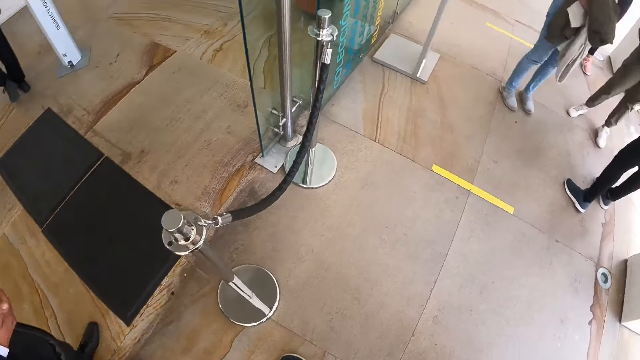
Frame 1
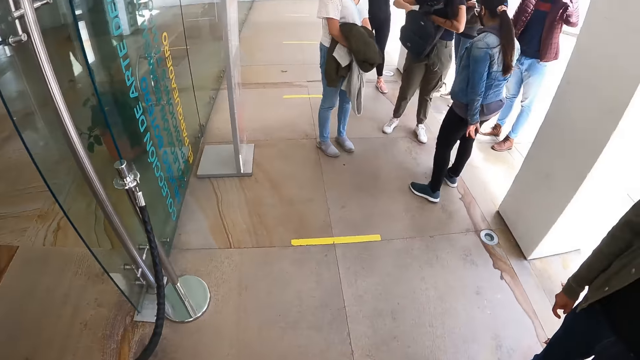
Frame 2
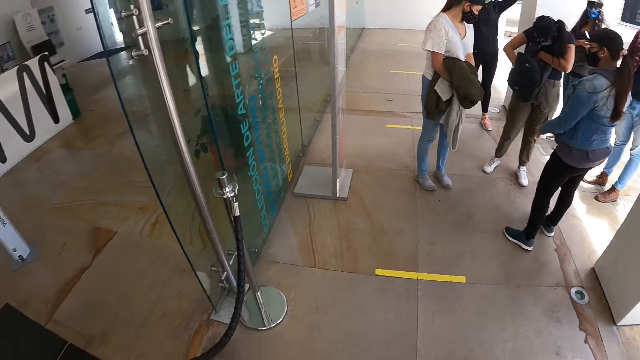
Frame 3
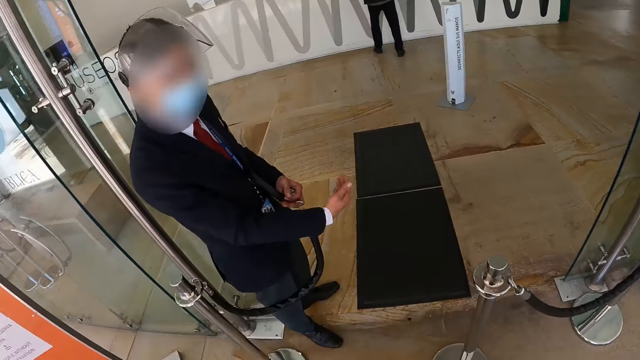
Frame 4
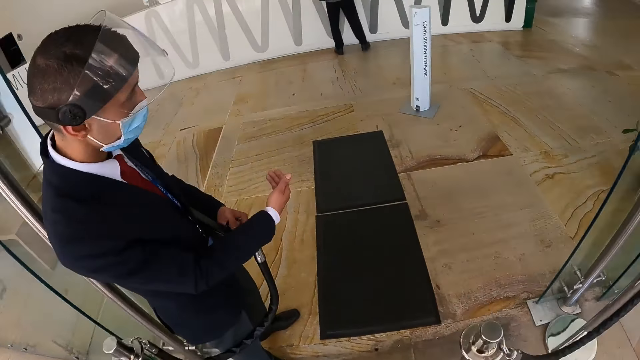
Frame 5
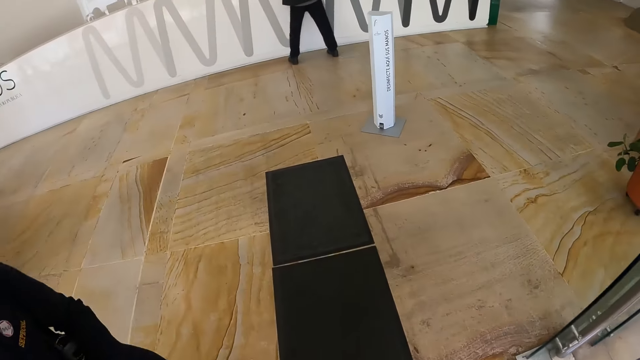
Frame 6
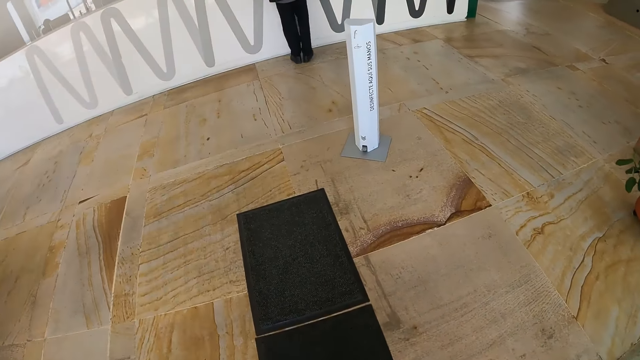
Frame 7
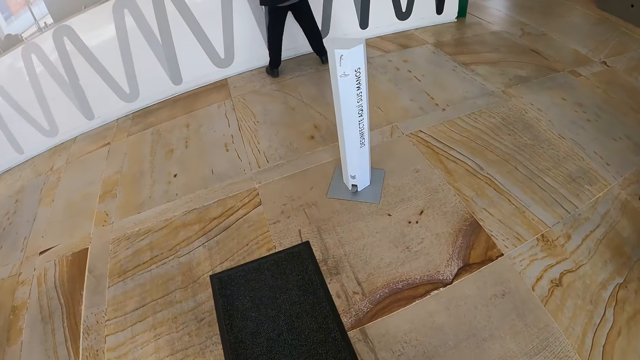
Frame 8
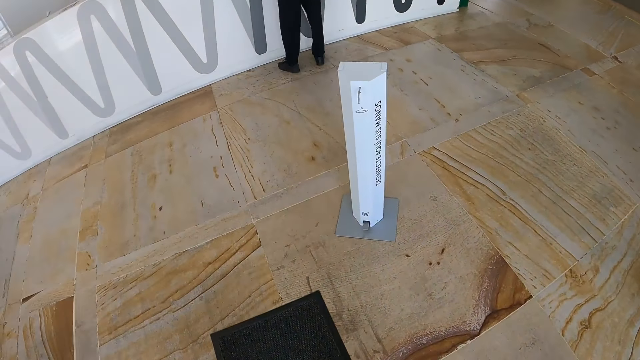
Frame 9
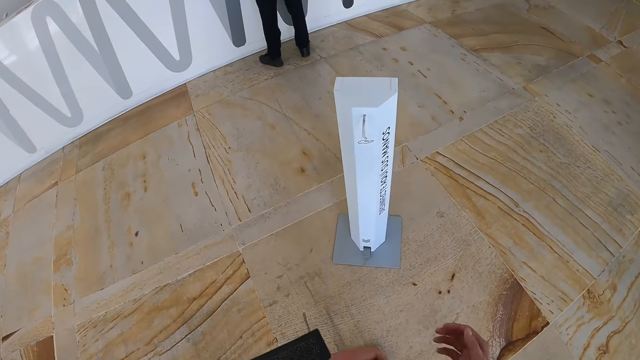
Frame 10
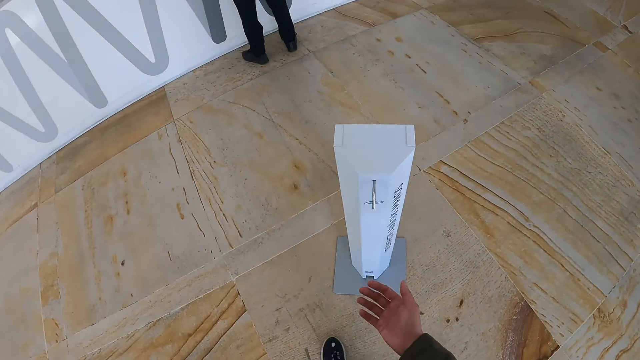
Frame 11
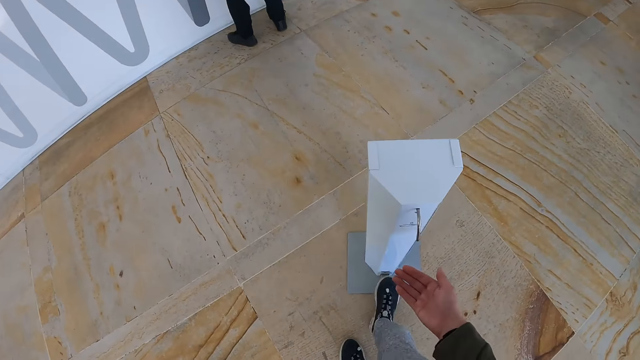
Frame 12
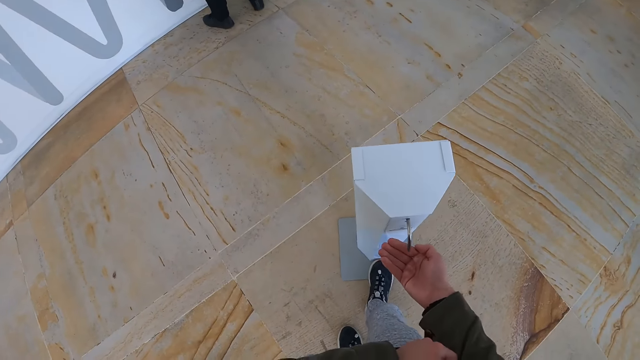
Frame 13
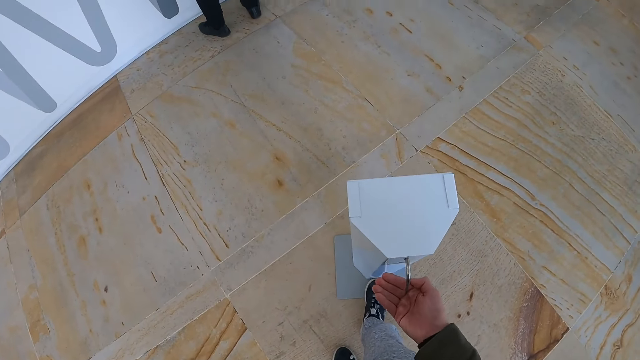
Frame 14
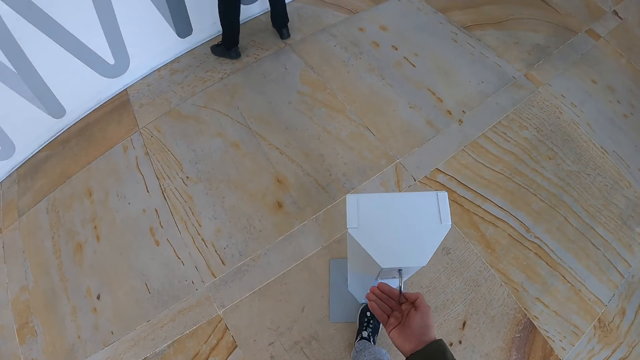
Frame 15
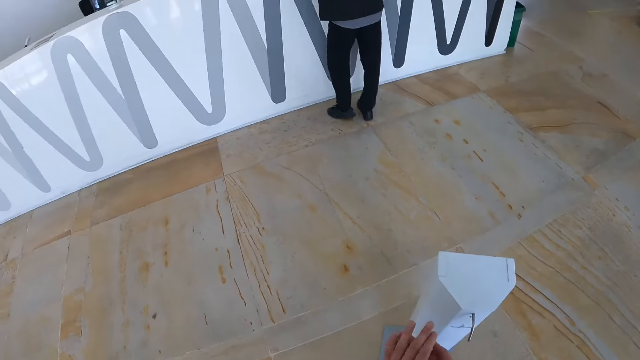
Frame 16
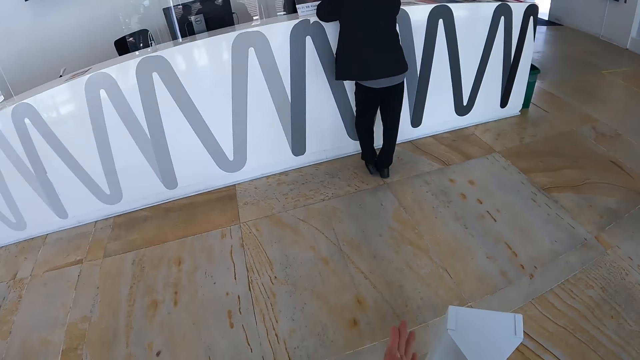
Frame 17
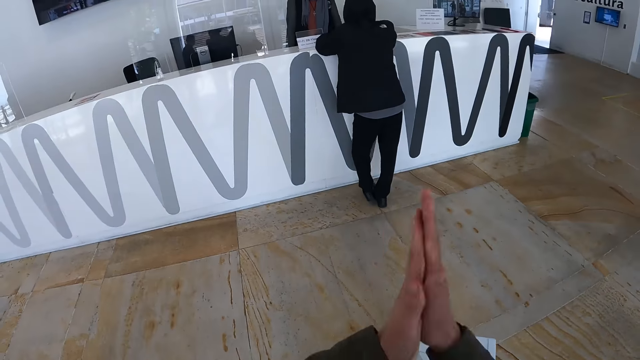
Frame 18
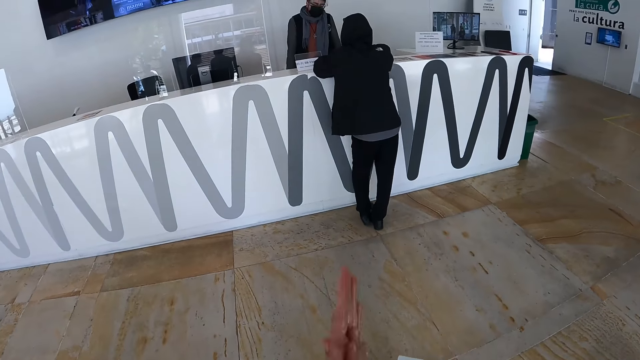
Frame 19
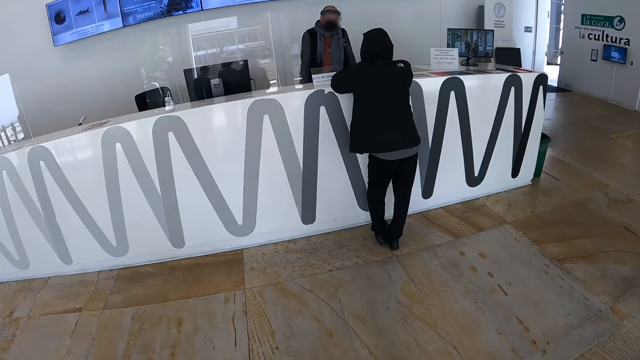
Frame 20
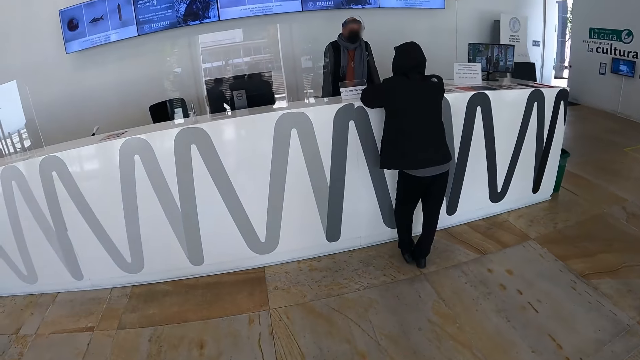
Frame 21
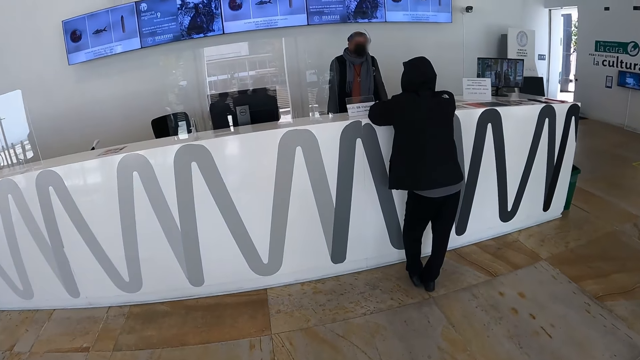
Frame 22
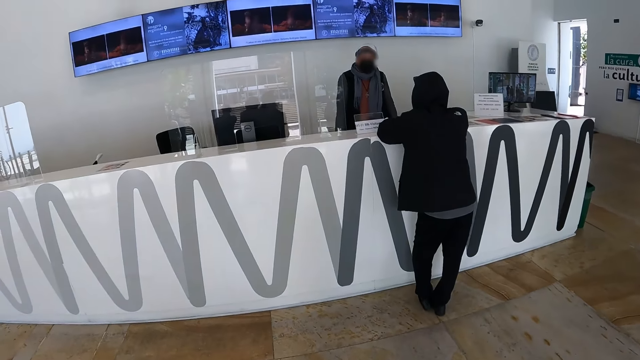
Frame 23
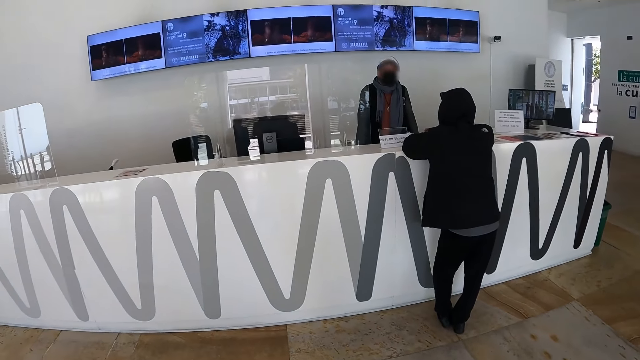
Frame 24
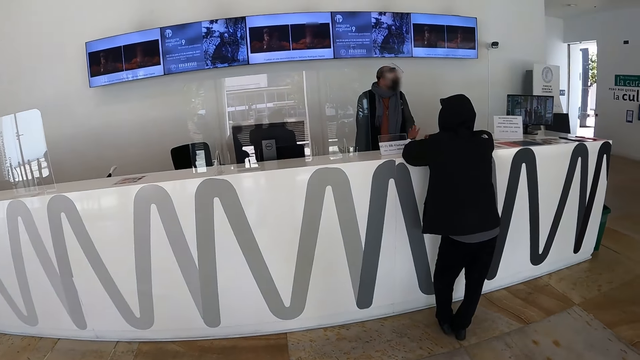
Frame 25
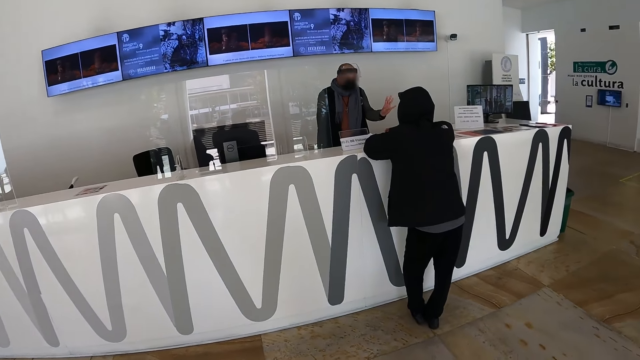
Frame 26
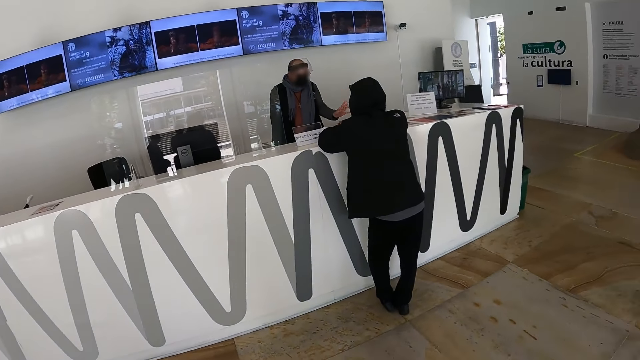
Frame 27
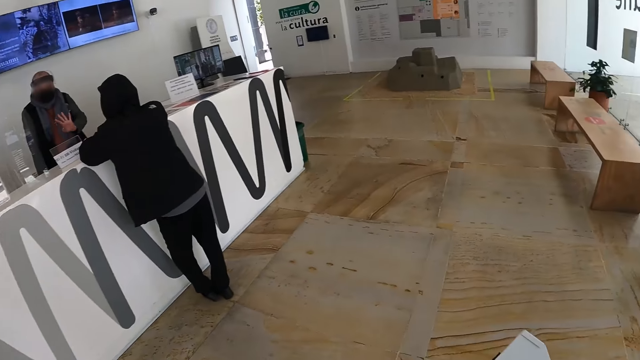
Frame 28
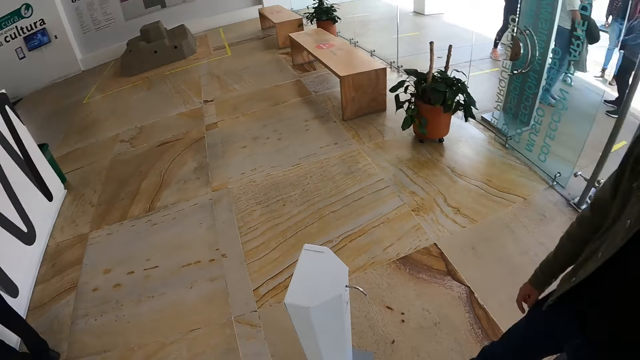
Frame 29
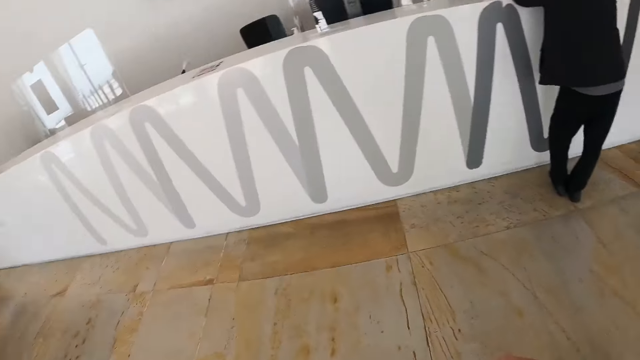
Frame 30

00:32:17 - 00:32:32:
The camera wearer works in a room. They sanitize the hands. They put sanitizer in the right hand. They rub hands together. They look around the room.

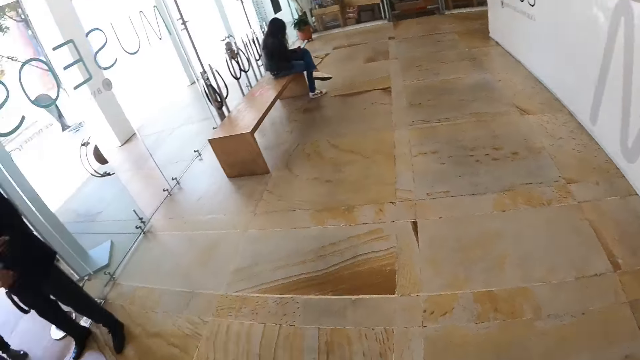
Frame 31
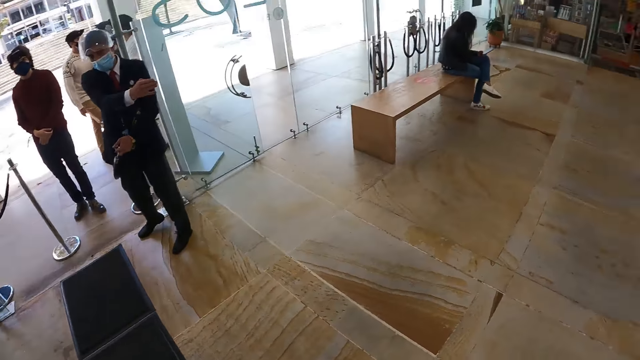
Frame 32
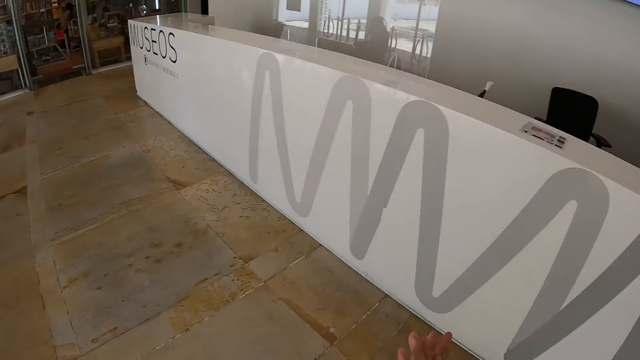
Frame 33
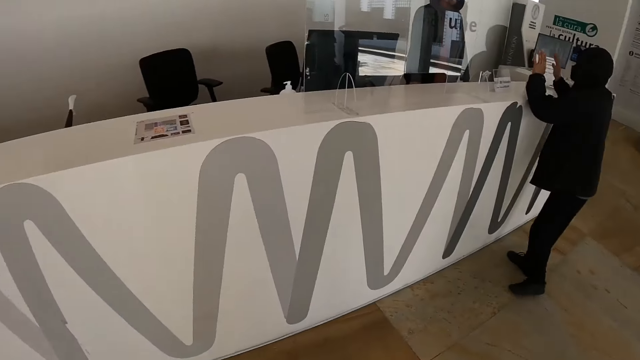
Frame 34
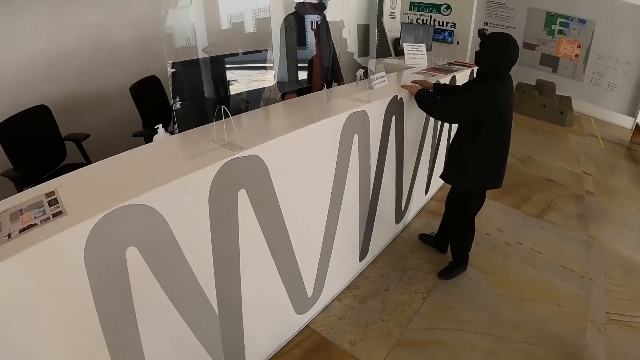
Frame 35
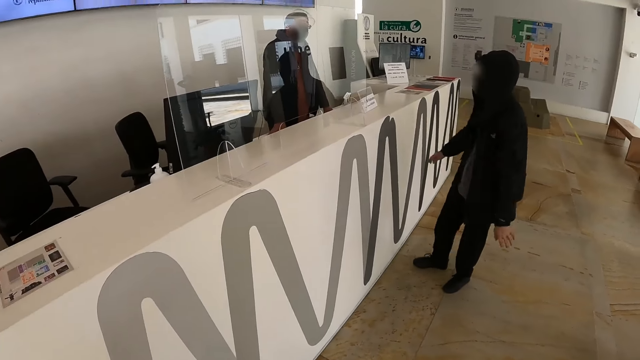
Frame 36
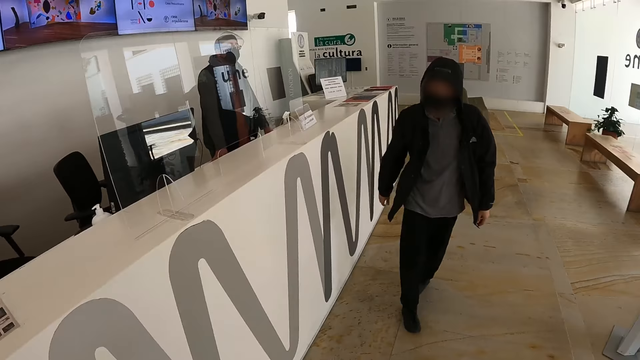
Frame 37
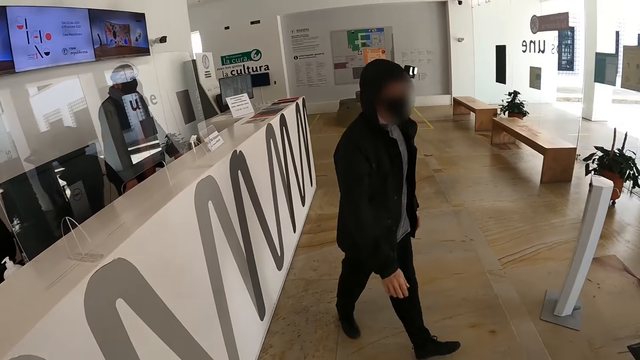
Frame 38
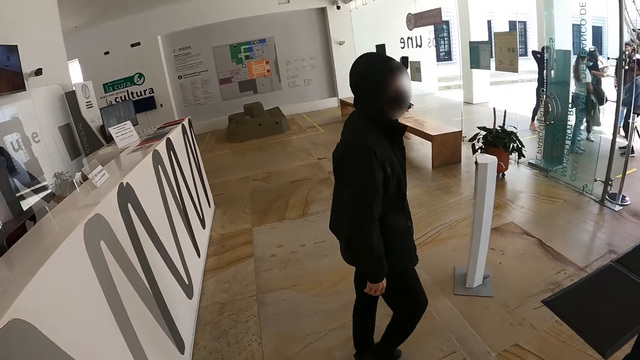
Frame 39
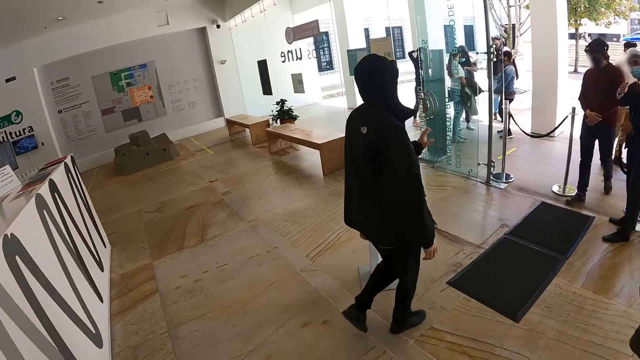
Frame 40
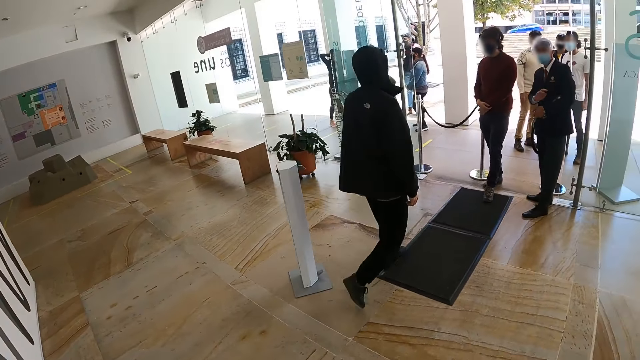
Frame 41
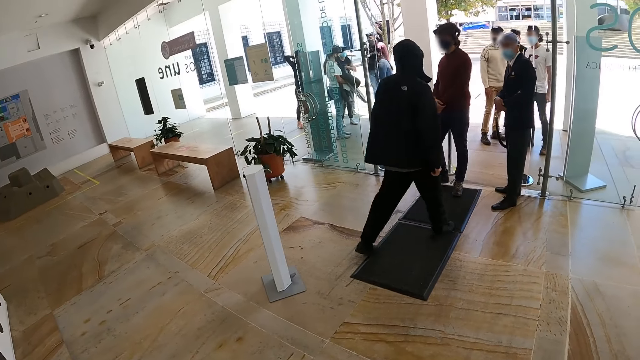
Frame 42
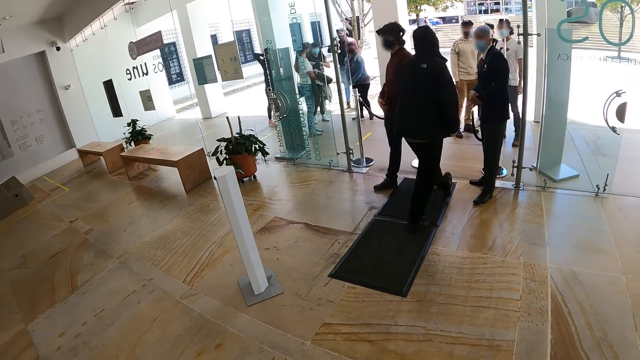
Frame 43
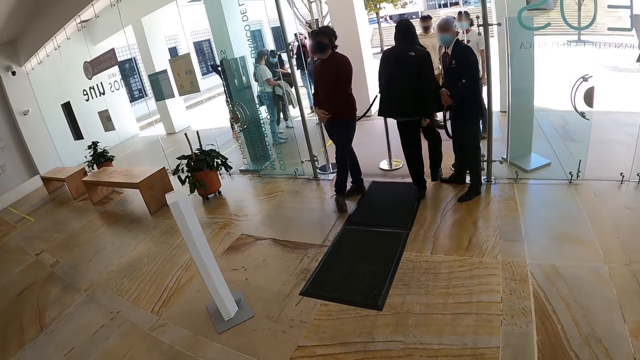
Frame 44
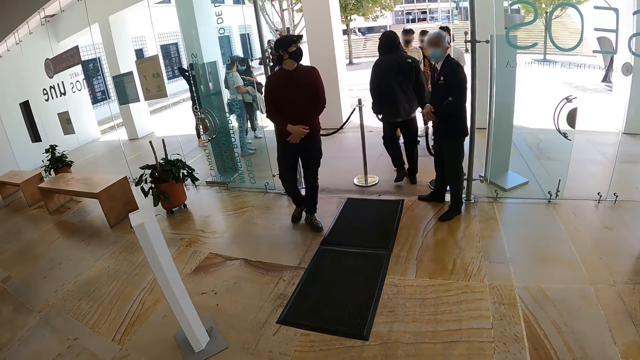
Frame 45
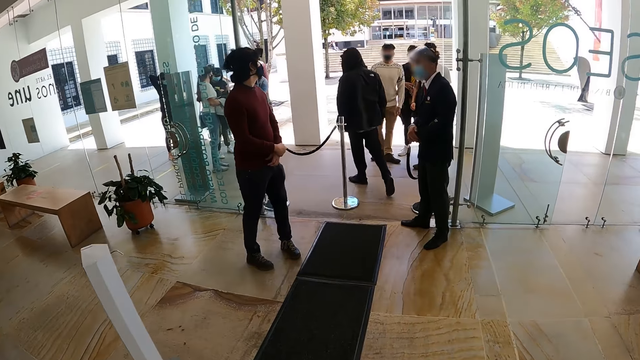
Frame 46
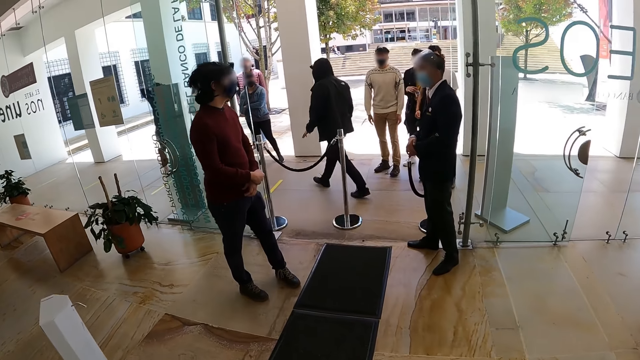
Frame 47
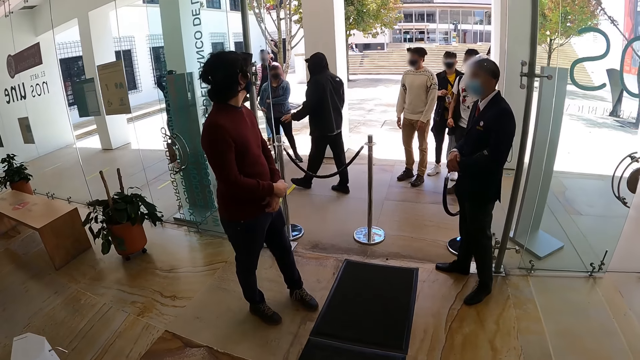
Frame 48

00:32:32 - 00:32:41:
The camera wearer walks towards the door.
